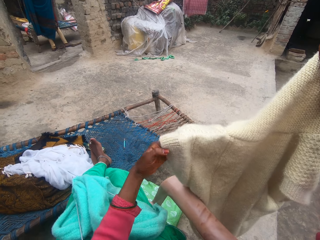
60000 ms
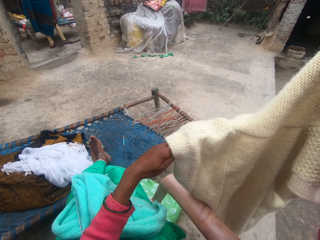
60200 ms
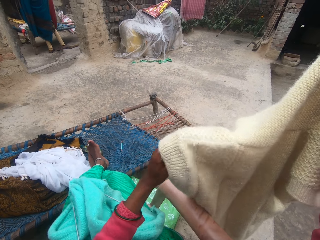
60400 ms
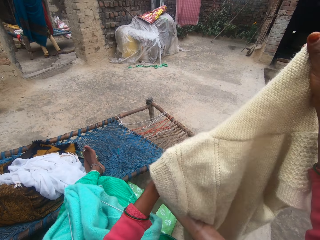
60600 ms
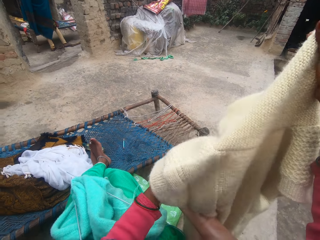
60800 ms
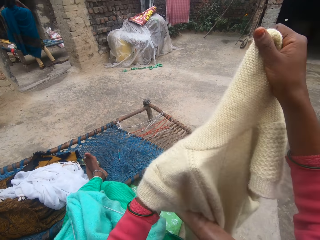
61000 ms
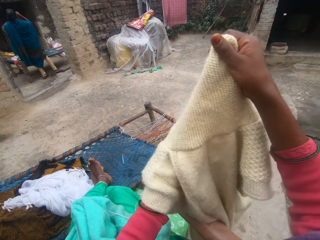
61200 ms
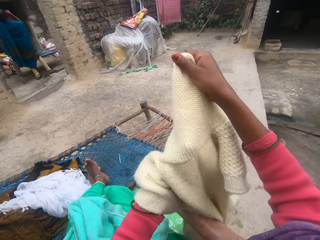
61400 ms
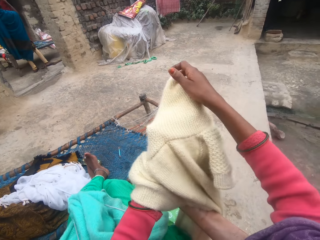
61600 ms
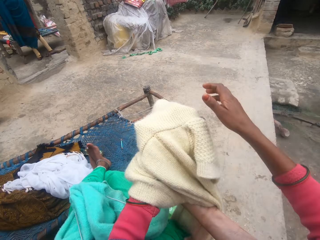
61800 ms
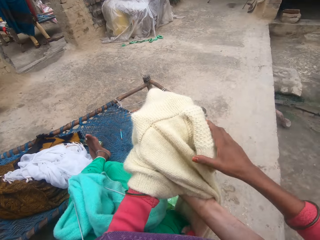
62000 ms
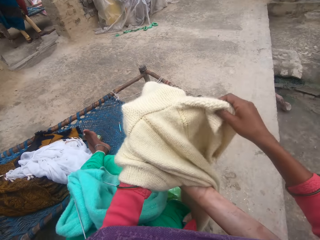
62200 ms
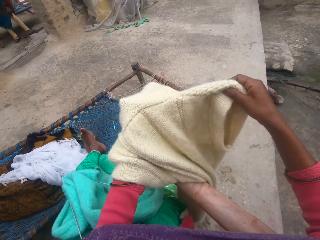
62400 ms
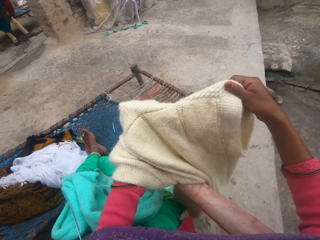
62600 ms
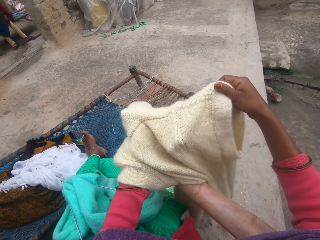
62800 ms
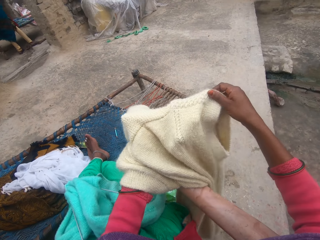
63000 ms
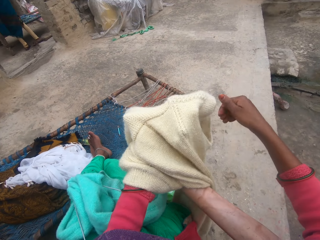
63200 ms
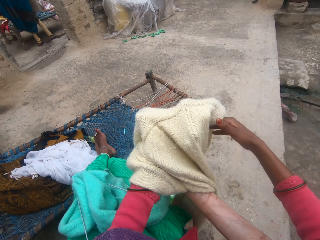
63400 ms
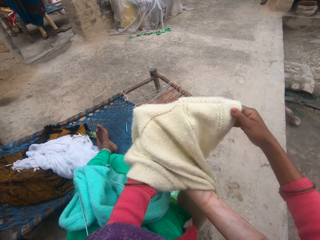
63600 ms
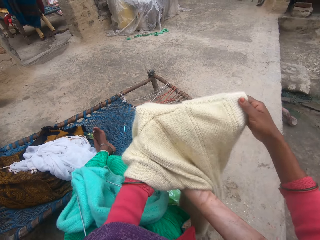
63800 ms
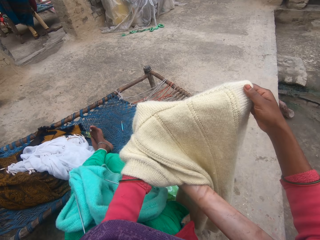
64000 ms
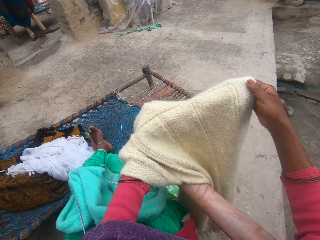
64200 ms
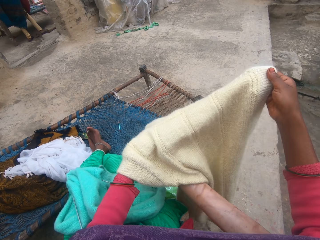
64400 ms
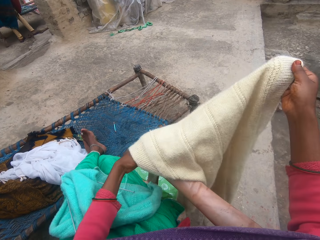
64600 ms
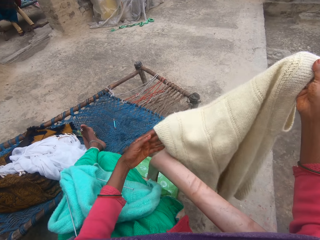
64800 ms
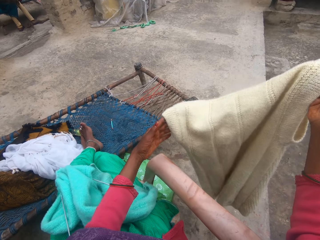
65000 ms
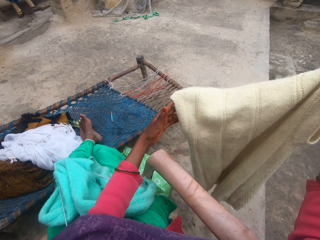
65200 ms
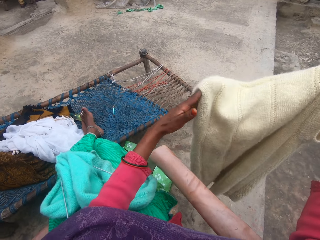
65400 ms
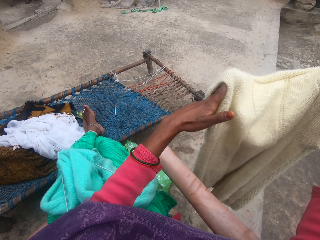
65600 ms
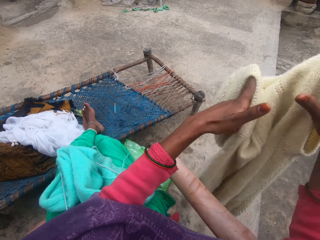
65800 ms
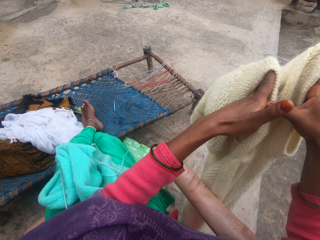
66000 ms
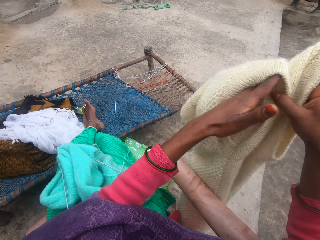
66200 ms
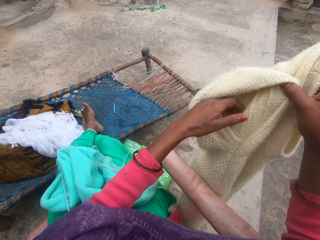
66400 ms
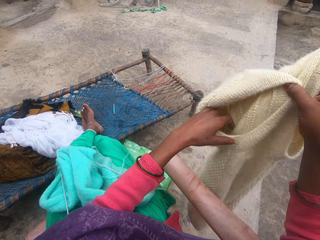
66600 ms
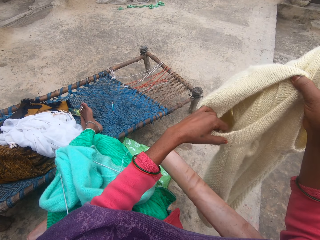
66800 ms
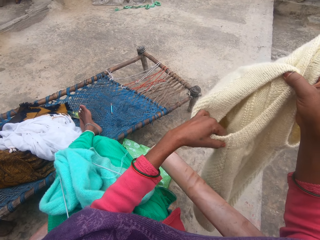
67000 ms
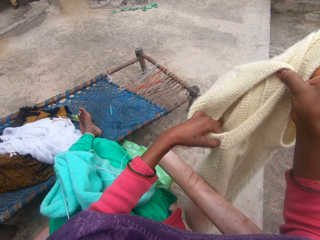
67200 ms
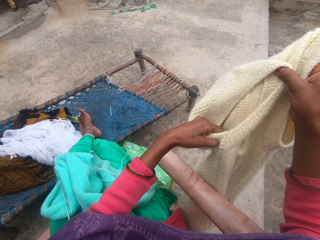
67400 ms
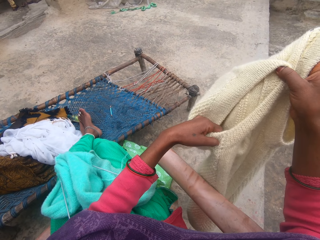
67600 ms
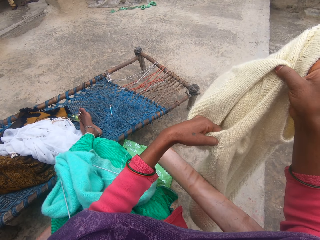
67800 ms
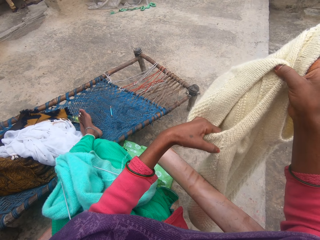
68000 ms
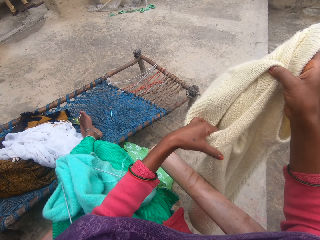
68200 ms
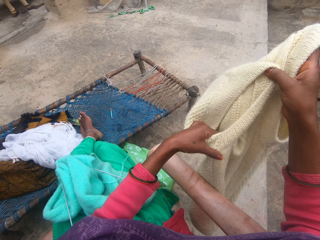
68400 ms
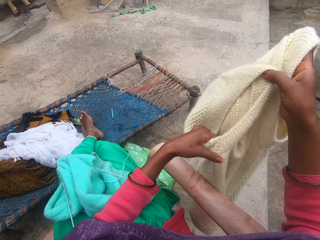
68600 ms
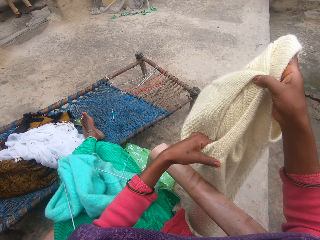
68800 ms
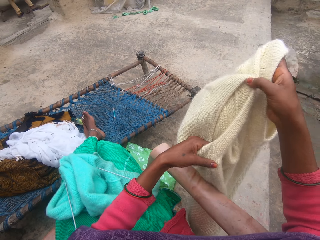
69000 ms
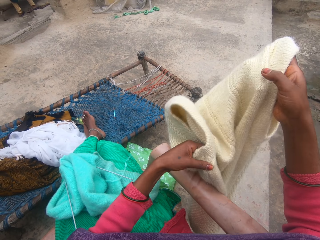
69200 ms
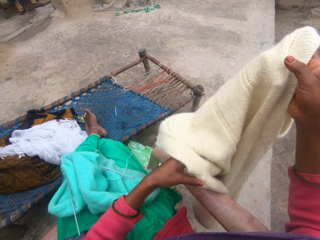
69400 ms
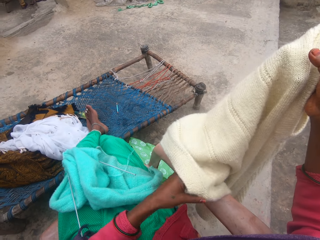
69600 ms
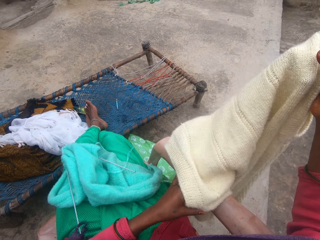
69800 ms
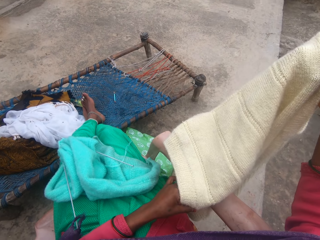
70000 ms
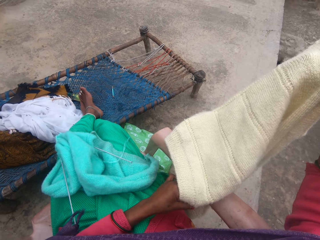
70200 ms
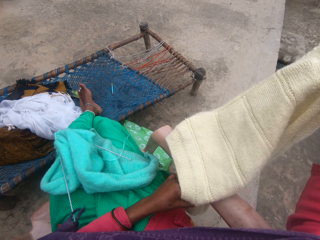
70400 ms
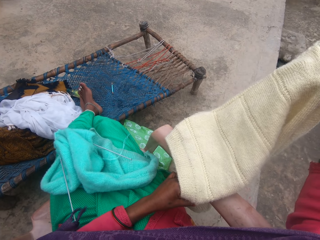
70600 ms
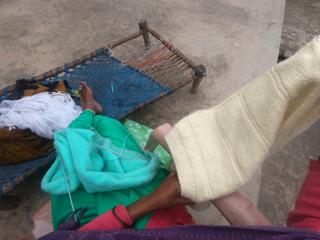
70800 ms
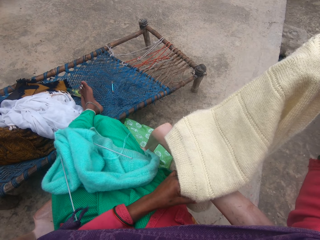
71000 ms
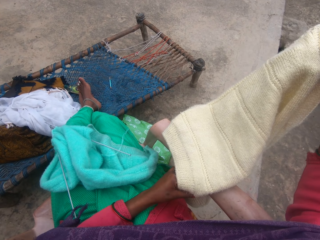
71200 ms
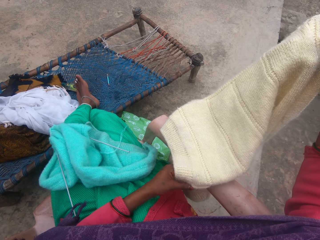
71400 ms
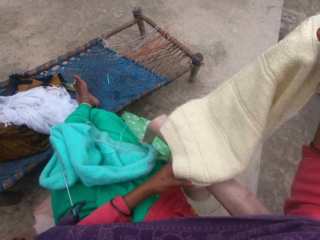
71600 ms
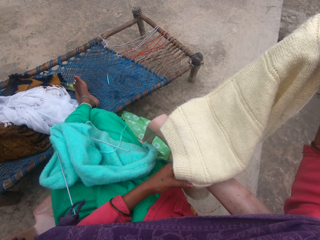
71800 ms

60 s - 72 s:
The camera wearer holds the fabric.

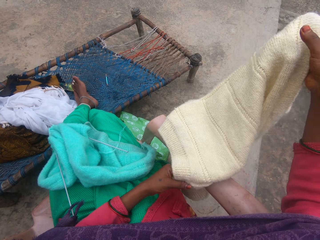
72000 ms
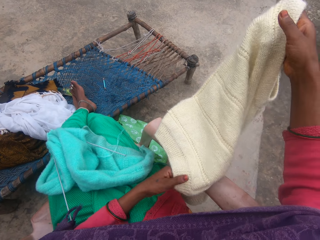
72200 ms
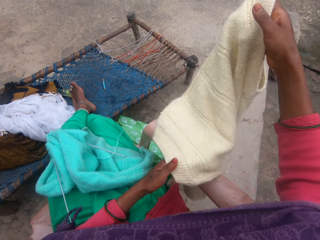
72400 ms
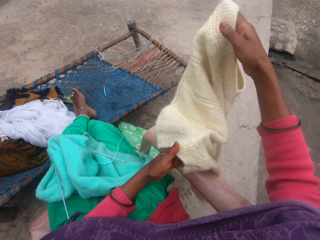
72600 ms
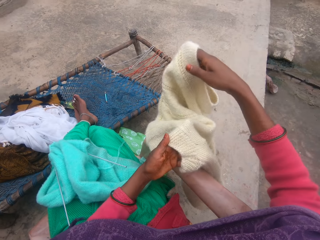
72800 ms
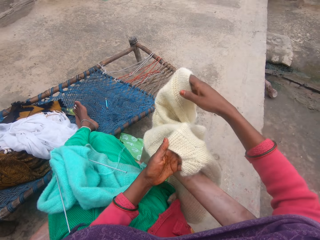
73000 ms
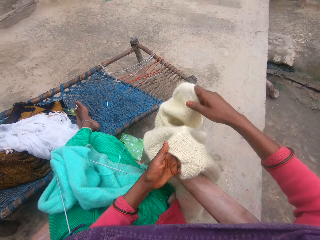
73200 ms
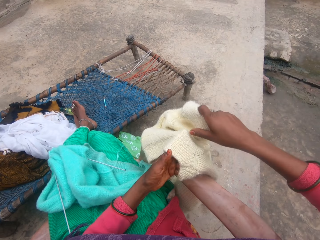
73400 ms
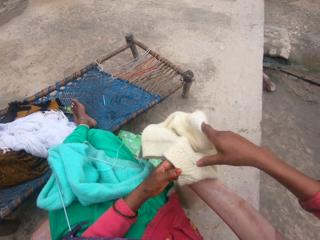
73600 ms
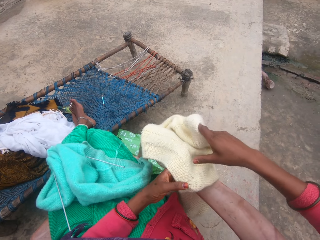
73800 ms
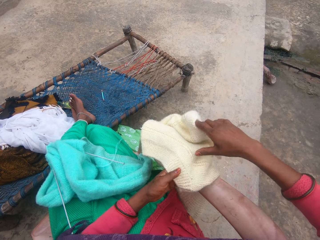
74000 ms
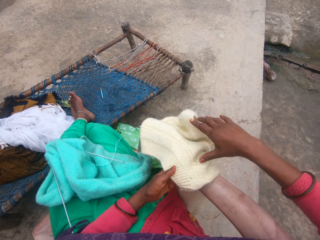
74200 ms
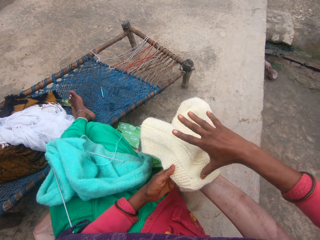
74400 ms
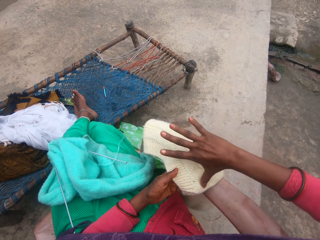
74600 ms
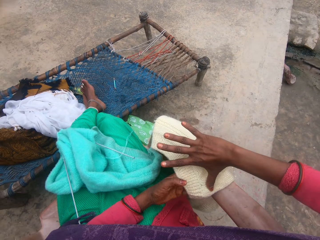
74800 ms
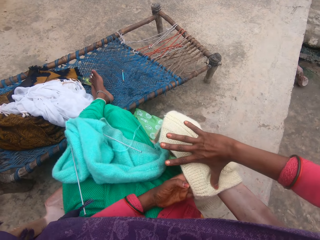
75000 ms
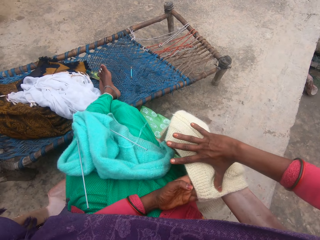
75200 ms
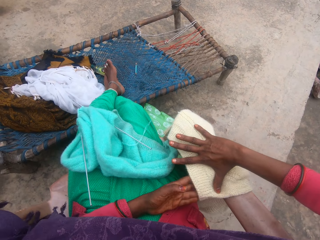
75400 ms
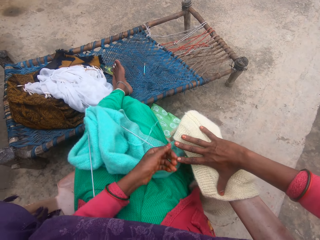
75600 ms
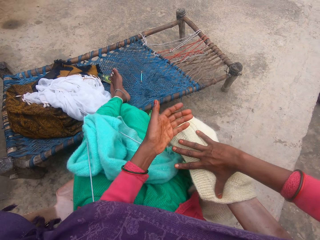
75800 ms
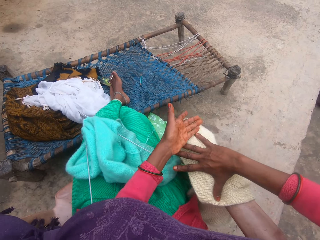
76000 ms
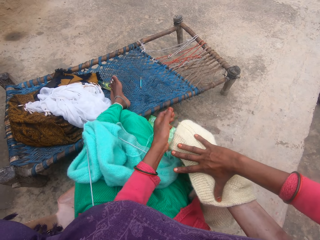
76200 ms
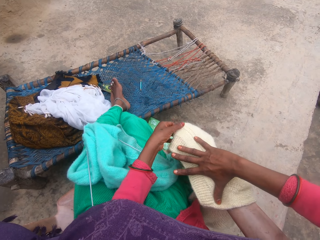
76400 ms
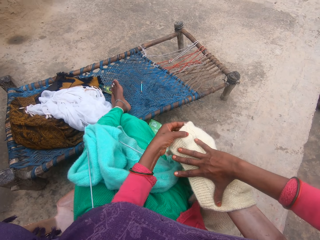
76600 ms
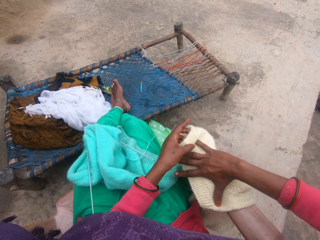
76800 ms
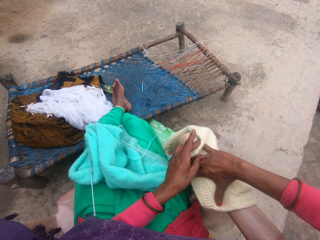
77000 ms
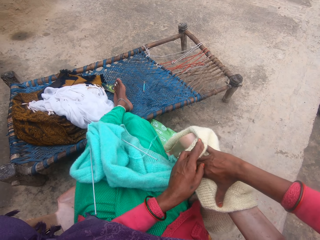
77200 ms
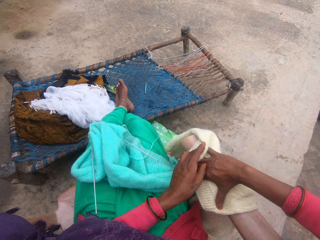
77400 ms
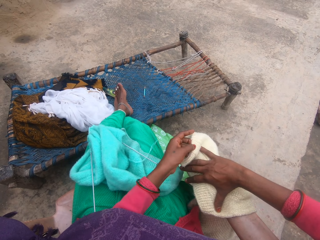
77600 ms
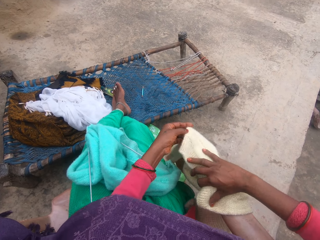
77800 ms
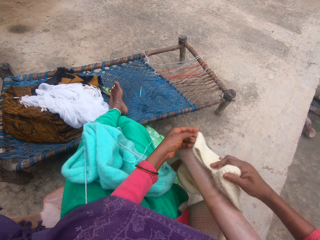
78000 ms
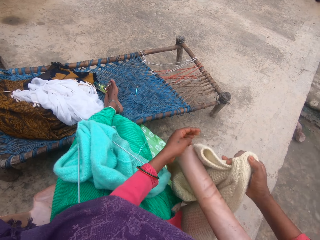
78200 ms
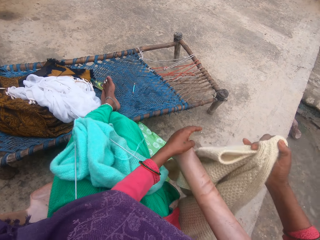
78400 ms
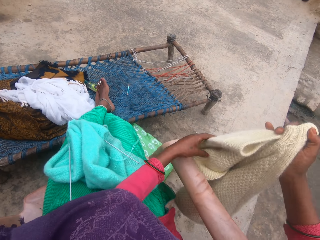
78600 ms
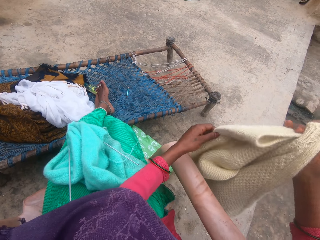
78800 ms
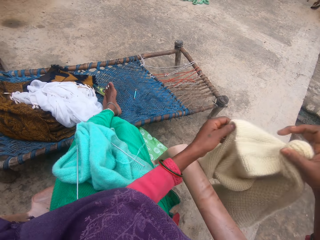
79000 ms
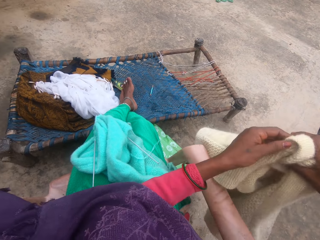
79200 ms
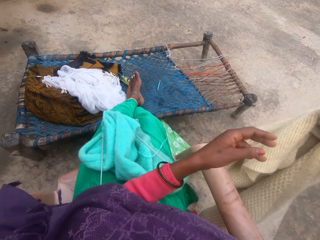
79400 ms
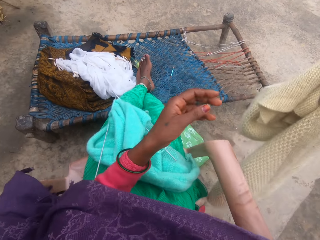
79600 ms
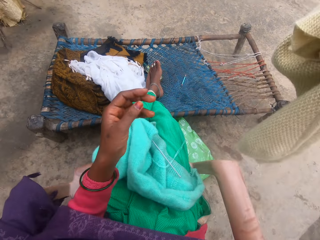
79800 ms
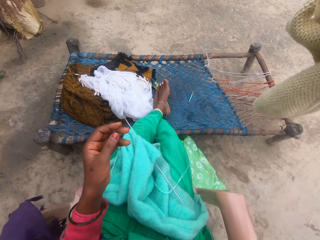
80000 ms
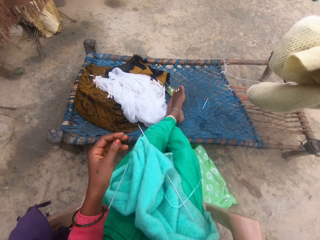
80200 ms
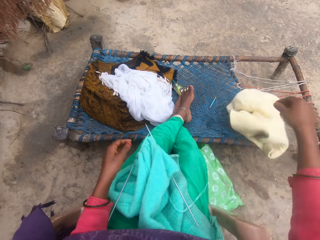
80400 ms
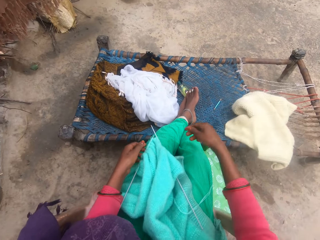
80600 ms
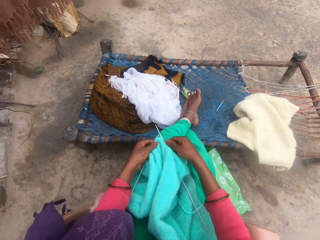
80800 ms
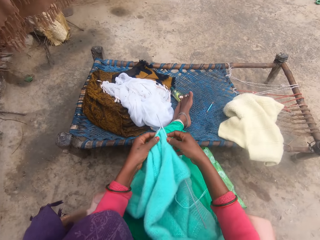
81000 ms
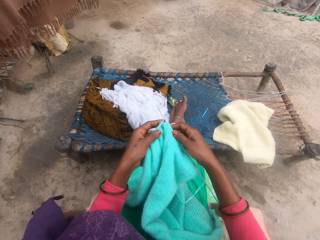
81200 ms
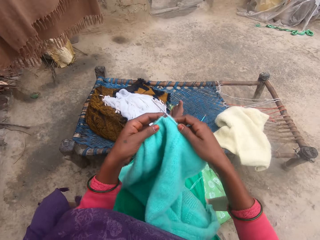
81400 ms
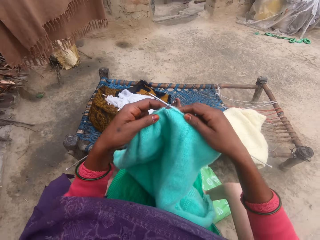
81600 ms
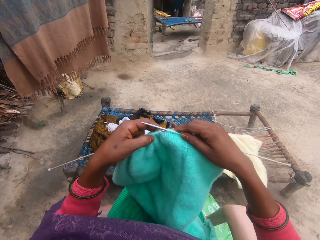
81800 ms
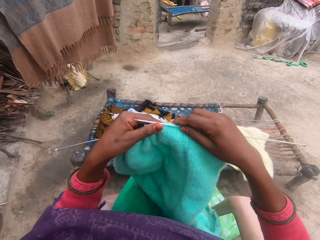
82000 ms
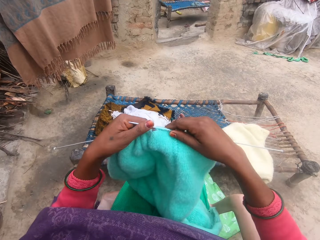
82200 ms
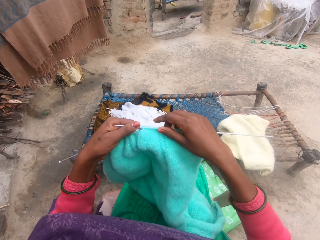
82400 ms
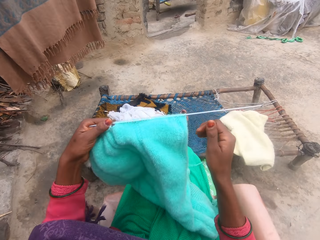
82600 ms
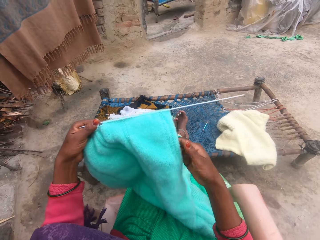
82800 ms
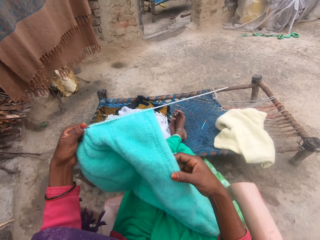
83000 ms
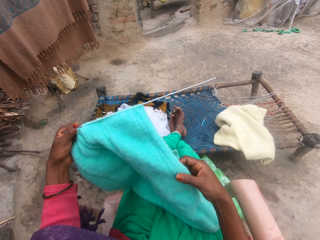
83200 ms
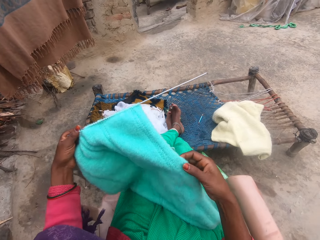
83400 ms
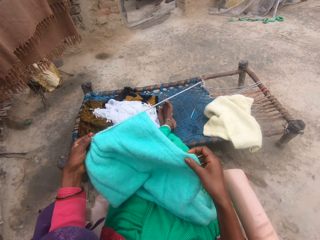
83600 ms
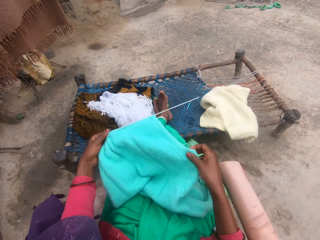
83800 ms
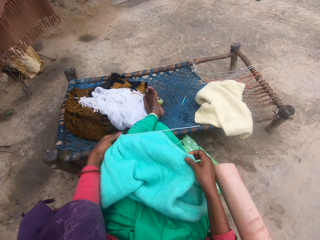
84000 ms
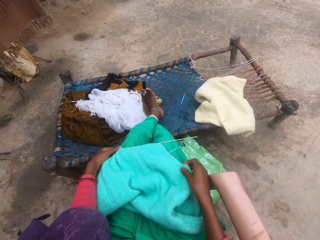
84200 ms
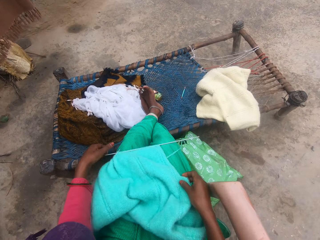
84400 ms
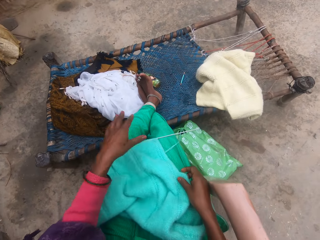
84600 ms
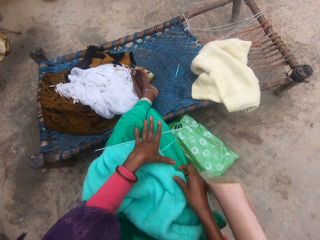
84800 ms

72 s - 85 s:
The camera wearer folds the cardigan. She drops the cardigan on a mat on a table. She picks up the crochet from her lap. She adjusts the yarn. She drops the crochet on her lap.
